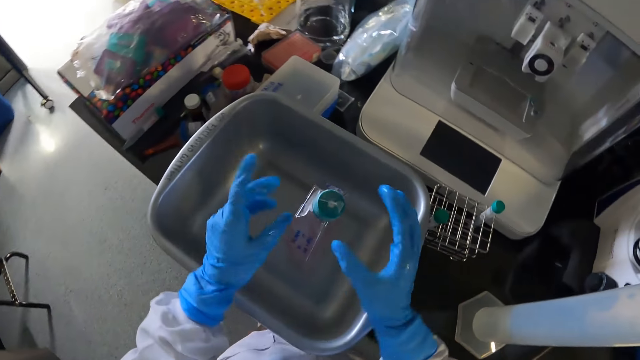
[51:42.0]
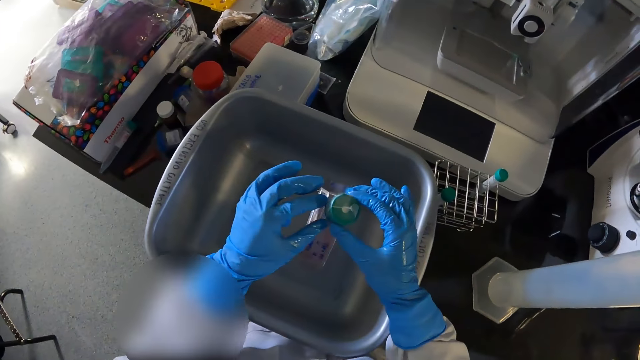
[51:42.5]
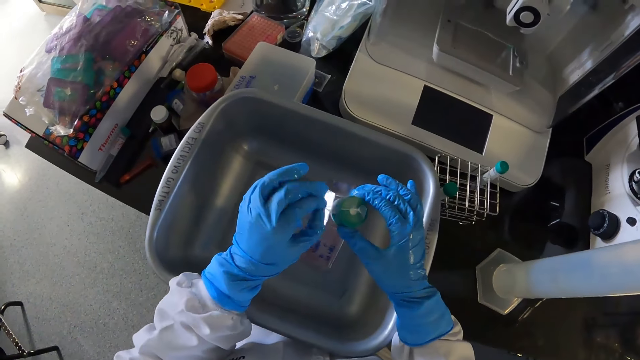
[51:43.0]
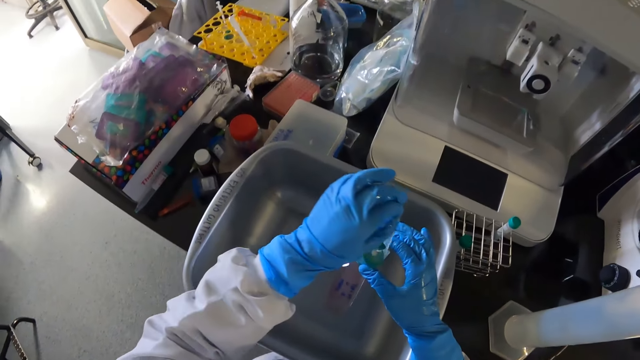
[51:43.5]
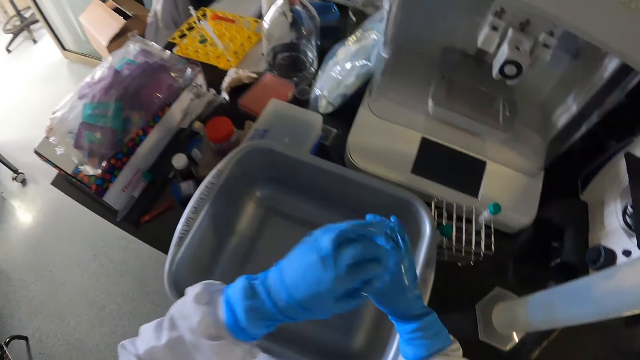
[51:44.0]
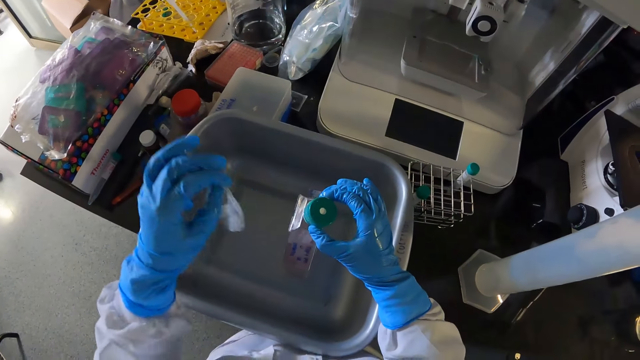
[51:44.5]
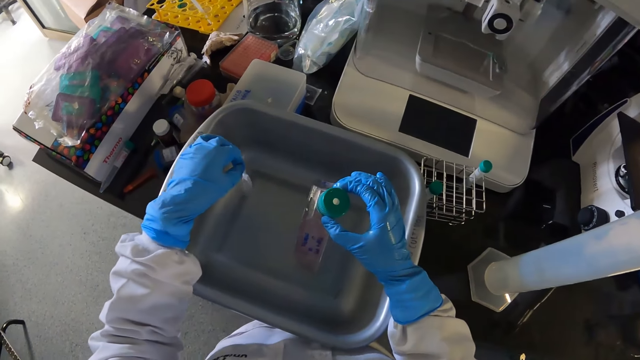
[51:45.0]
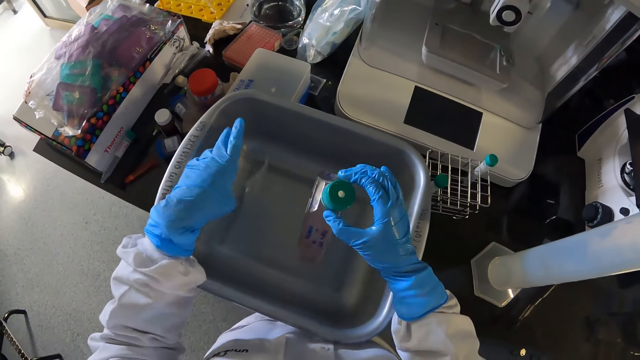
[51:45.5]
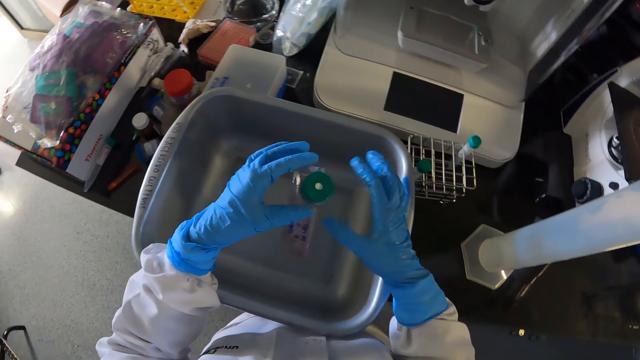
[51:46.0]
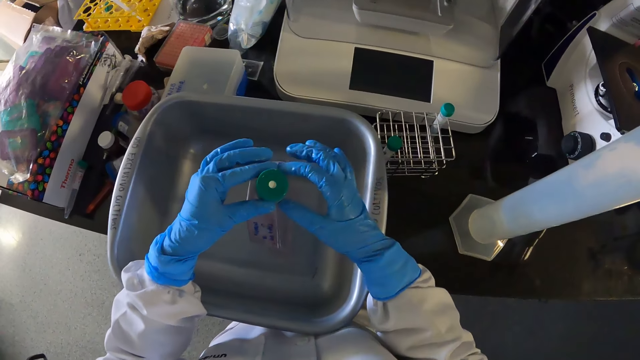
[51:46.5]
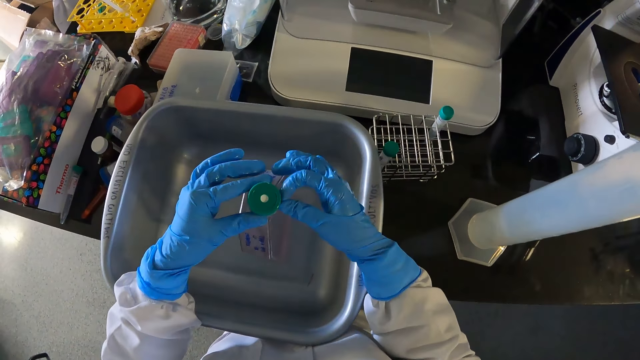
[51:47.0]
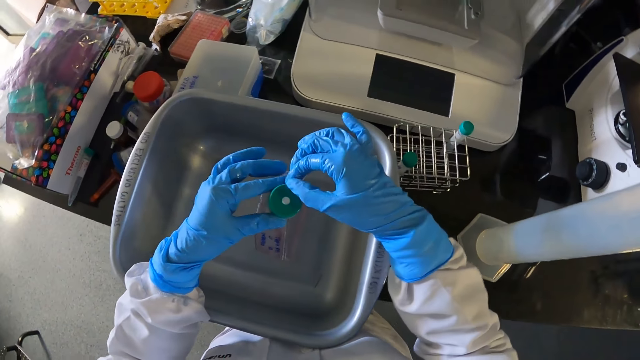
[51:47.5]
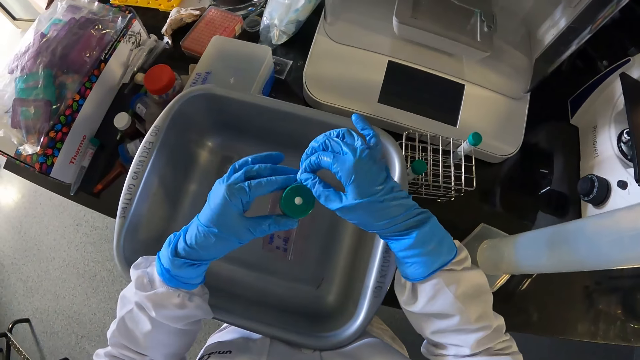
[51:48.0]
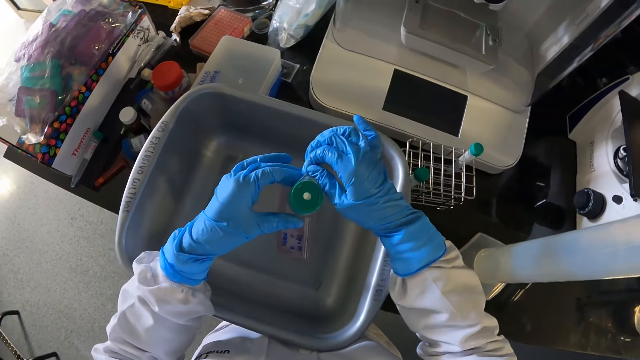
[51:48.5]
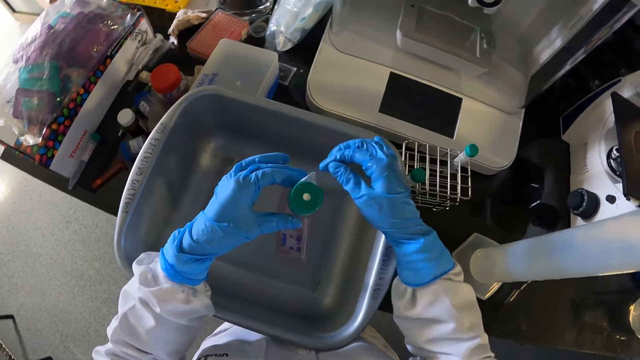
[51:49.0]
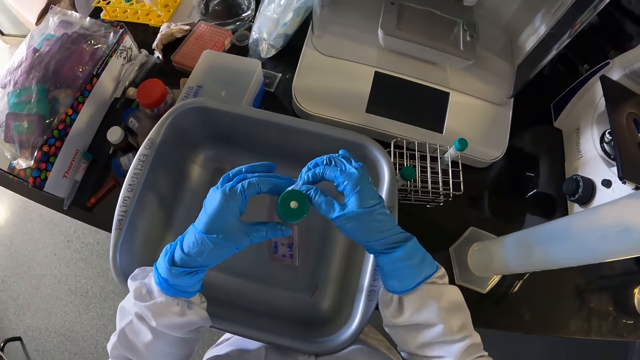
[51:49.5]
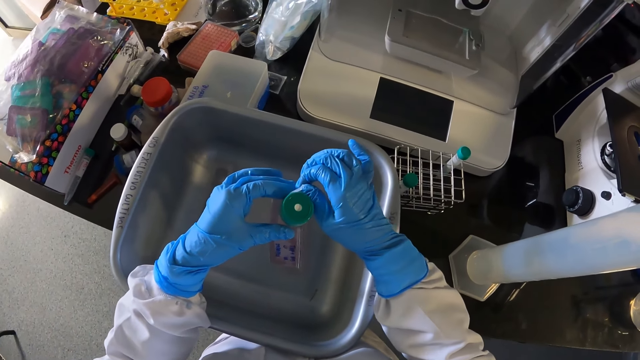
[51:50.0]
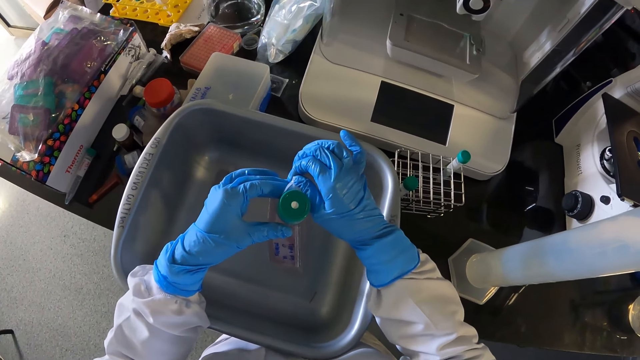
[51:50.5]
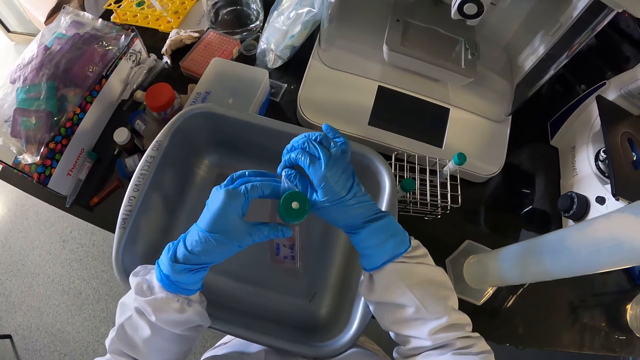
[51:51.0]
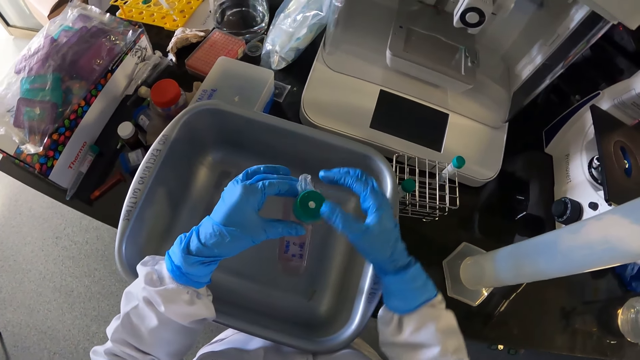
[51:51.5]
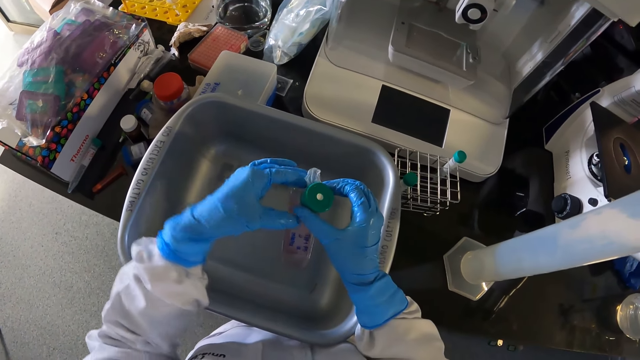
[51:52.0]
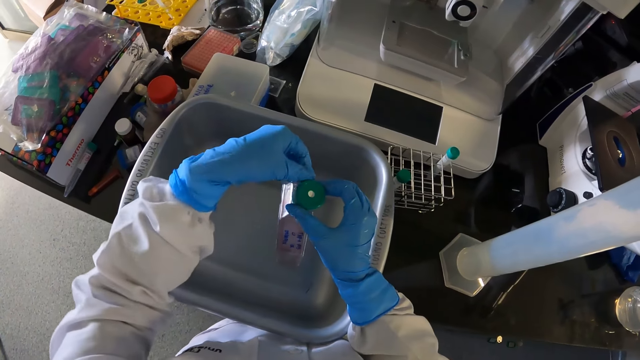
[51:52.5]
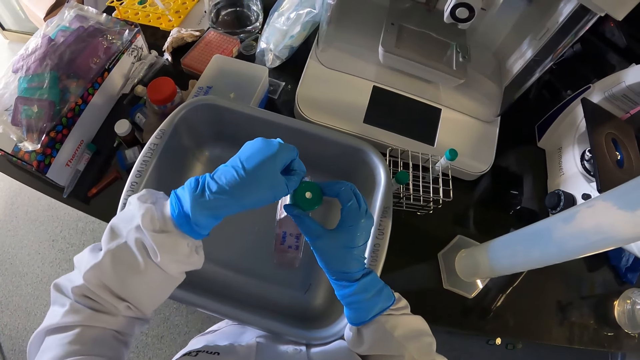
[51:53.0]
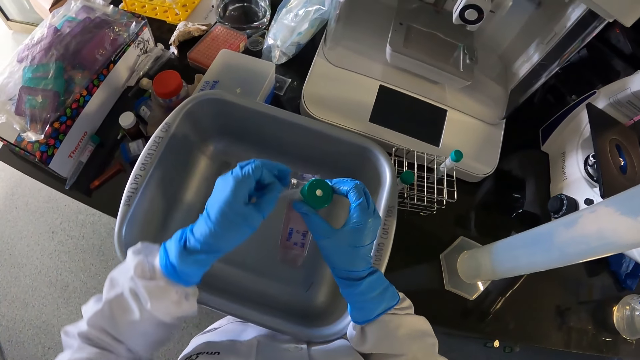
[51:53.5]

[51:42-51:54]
The camera wearer removes a seal from a petri dish on the bowl on the table with both gloved hands. She opens something. She drops the seal into the bowl on the table with her left gloved hand. She removes the seal from the petri dish on the bowl on the table with both gloved hands.

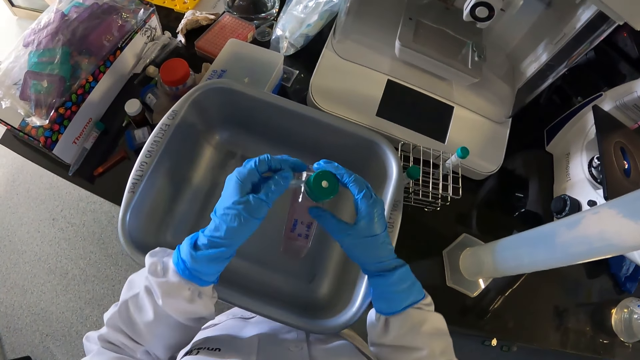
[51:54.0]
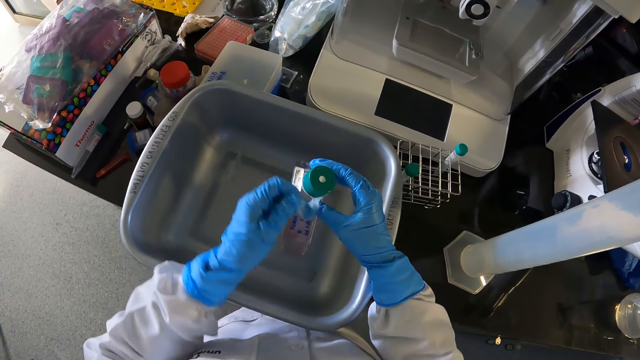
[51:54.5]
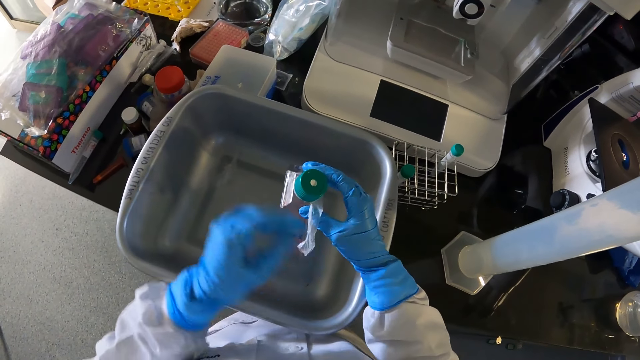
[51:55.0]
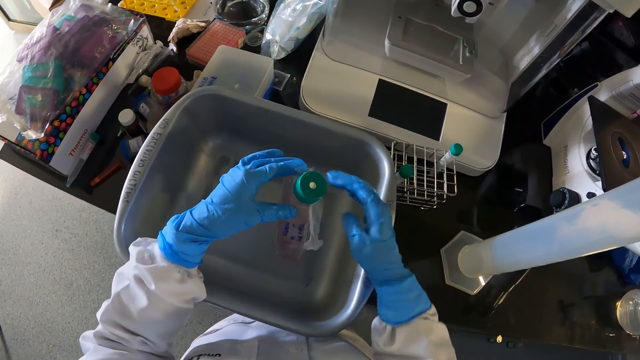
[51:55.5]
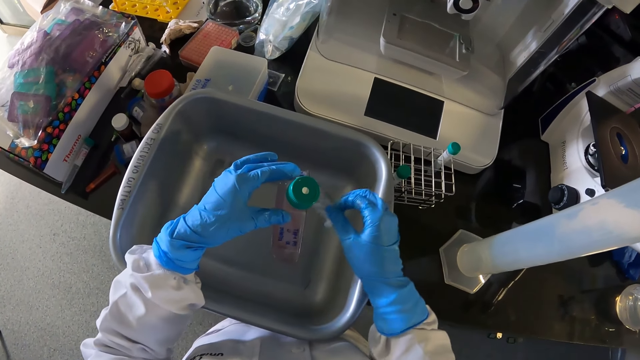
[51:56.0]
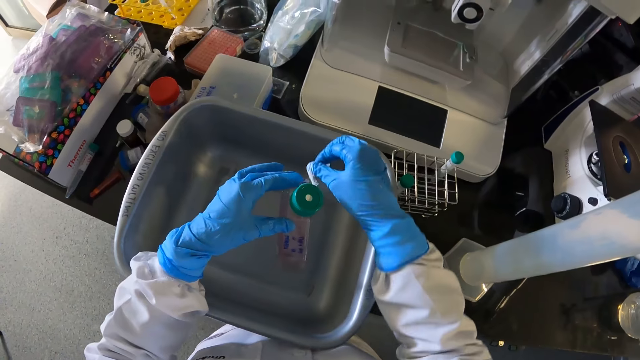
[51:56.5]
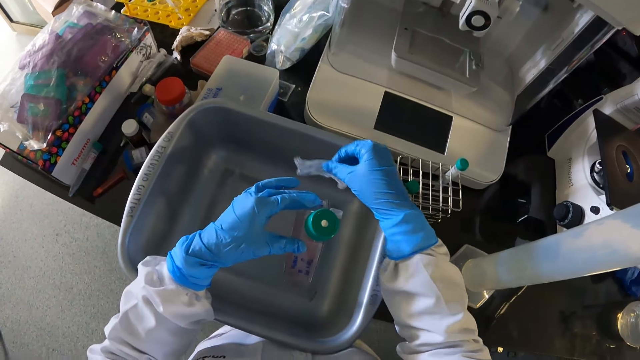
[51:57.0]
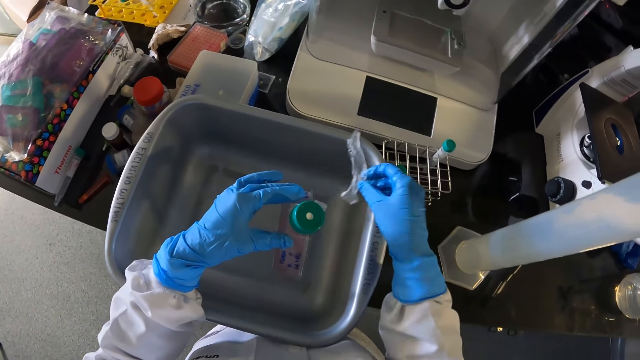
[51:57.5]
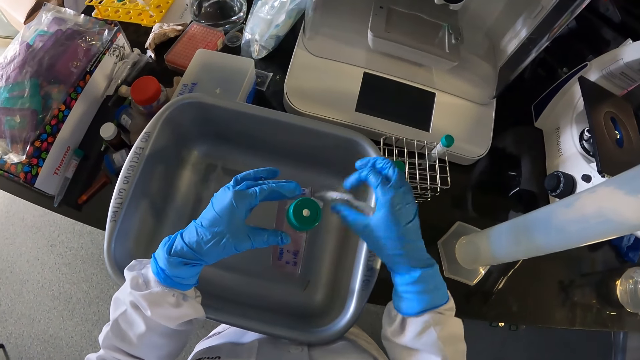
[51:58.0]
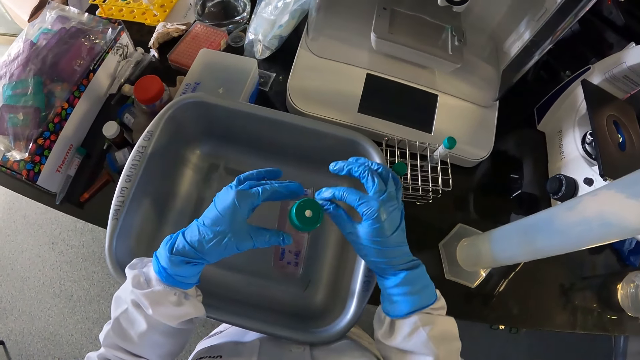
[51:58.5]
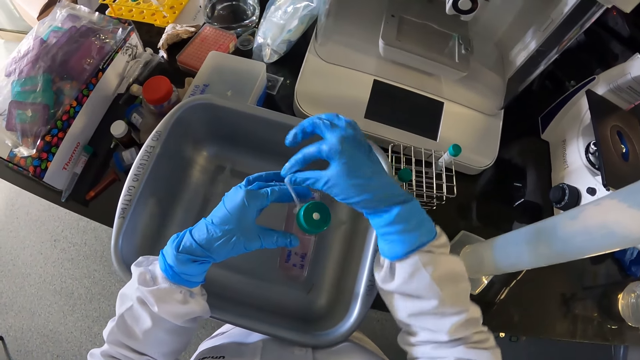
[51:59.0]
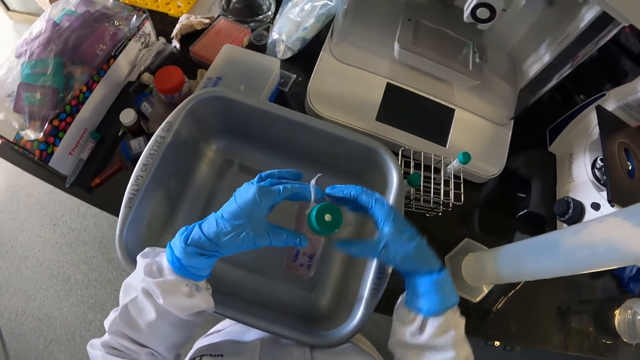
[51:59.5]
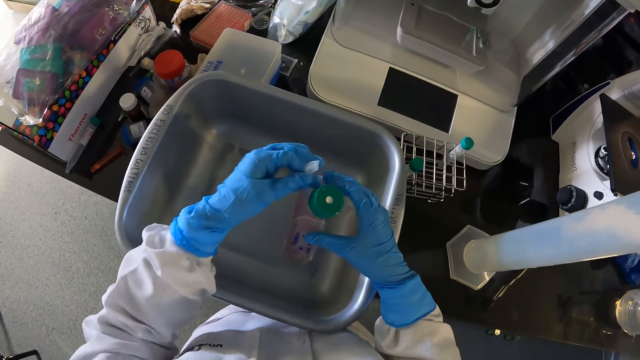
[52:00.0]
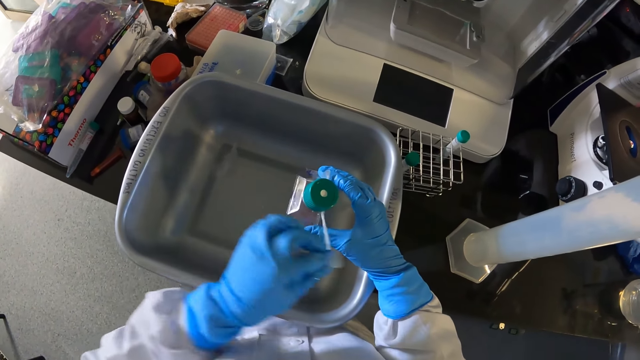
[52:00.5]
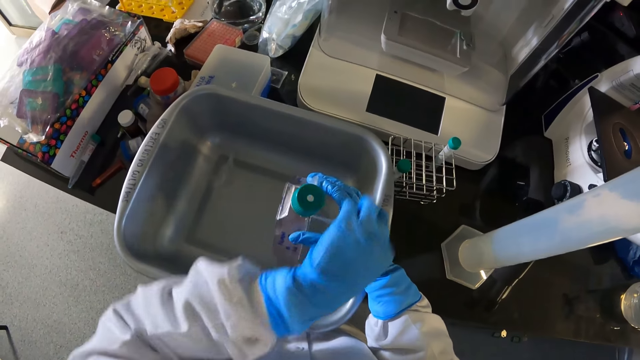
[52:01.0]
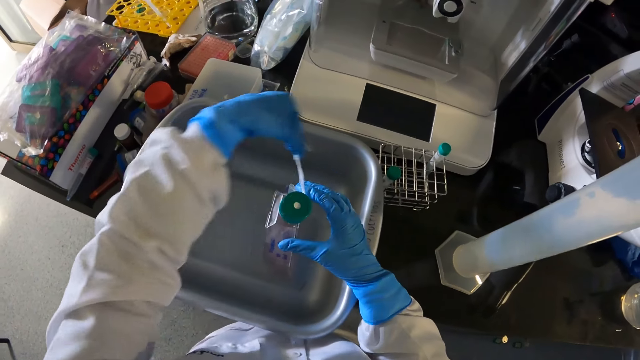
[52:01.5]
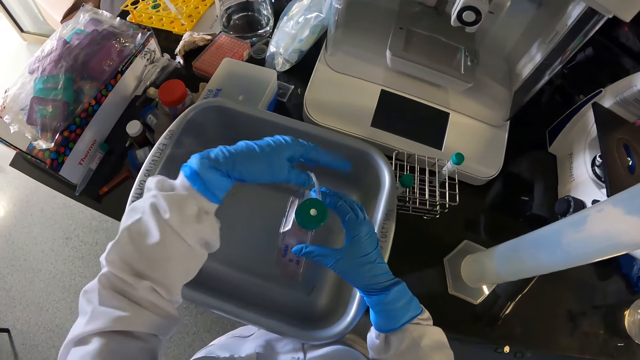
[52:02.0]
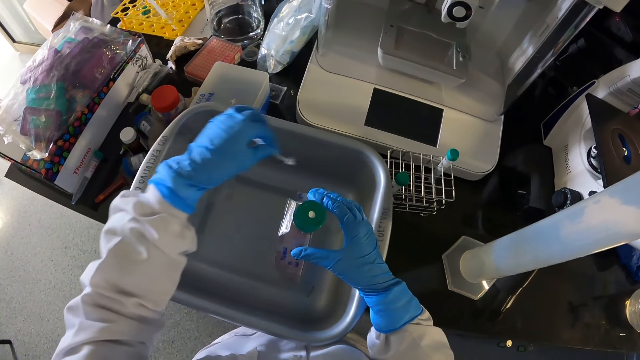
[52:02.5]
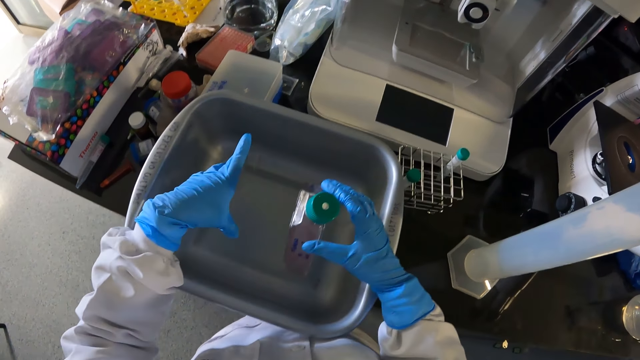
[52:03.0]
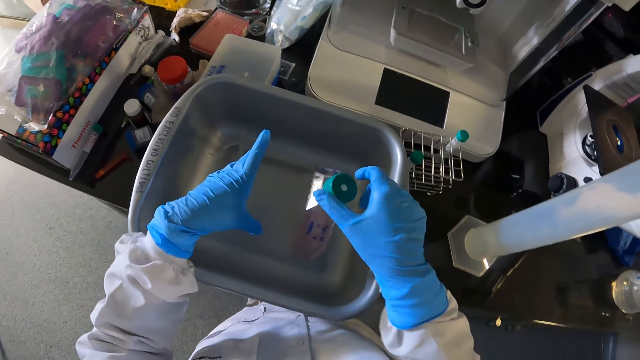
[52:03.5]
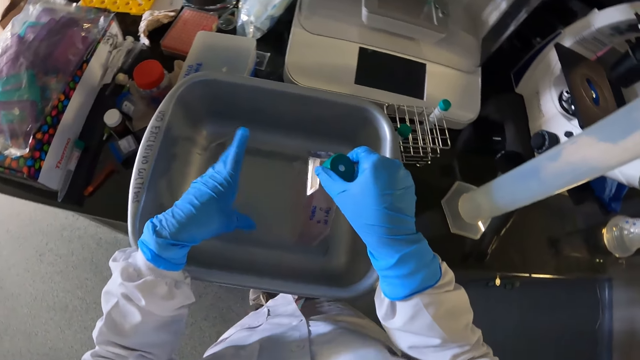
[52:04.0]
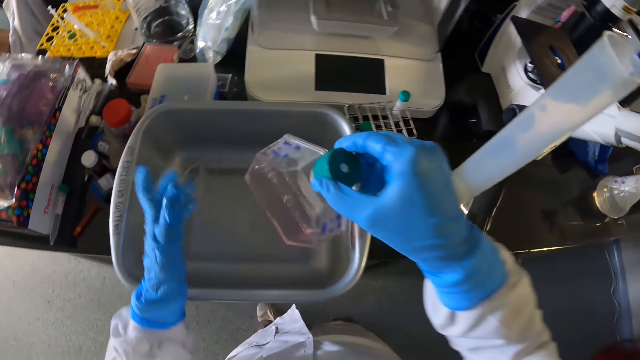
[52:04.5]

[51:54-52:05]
The camera wearer drops the seal into the bowl on the table with her right gloved hand. She removes the seal from the petri dish on the bowl on the table with both gloved hands. She drops the seal into the bowl on the table with her left gloved hand. She lifts the petri dish from the bowl on the table with her right gloved hand.
